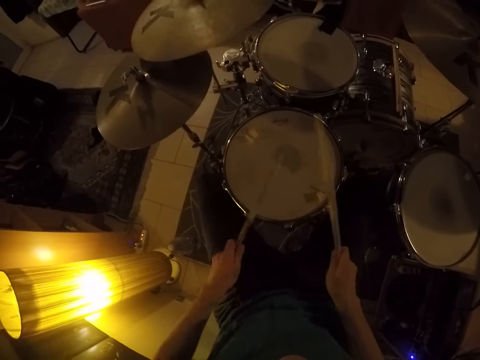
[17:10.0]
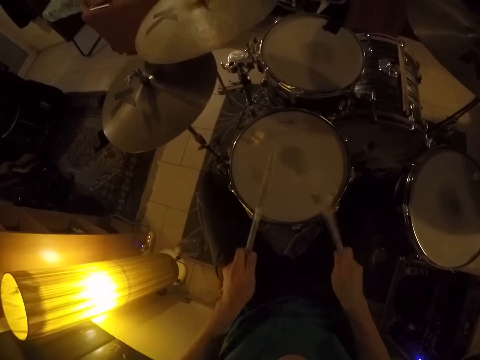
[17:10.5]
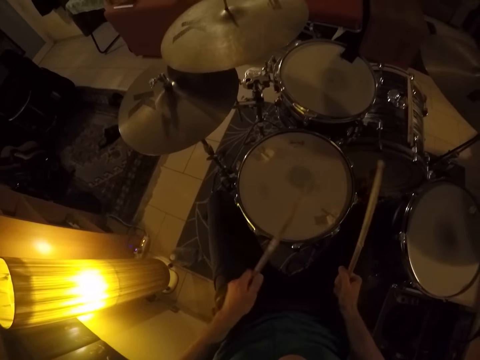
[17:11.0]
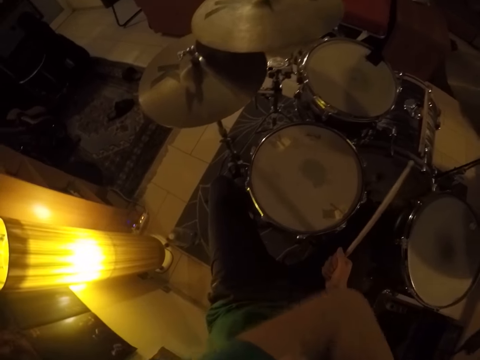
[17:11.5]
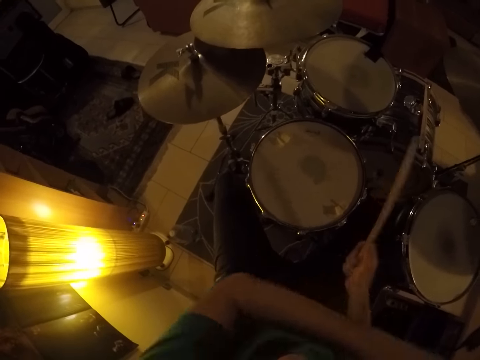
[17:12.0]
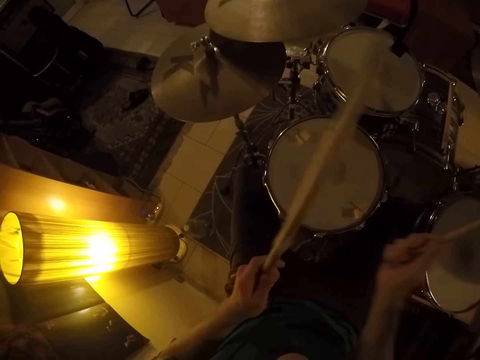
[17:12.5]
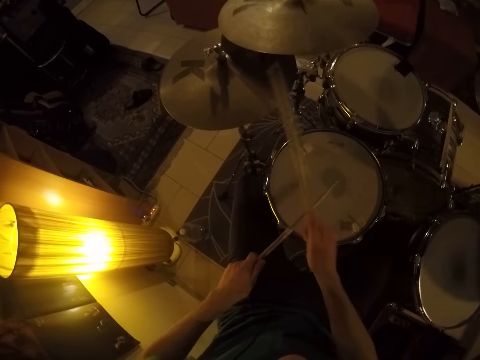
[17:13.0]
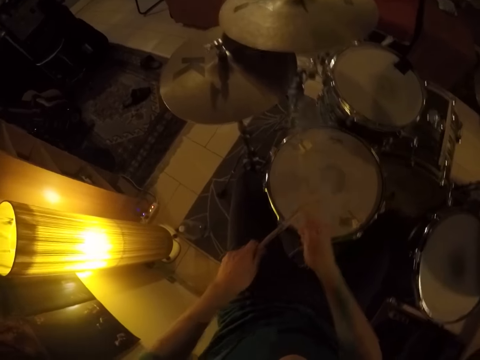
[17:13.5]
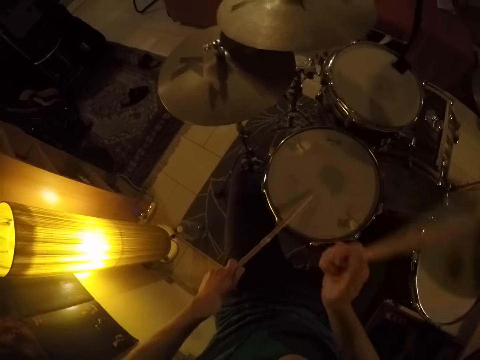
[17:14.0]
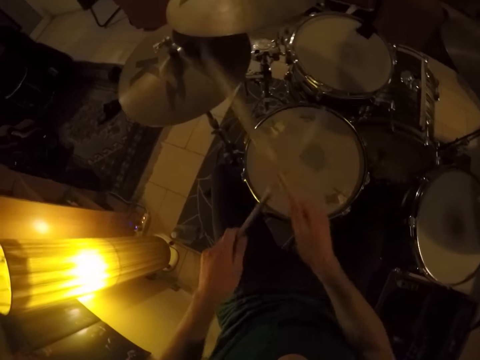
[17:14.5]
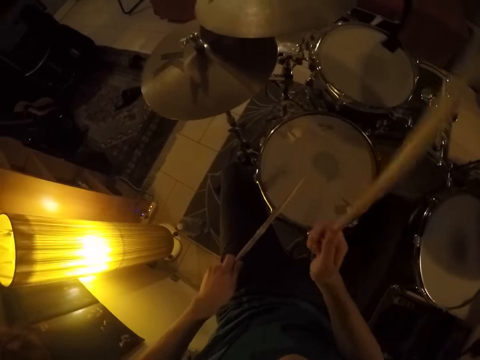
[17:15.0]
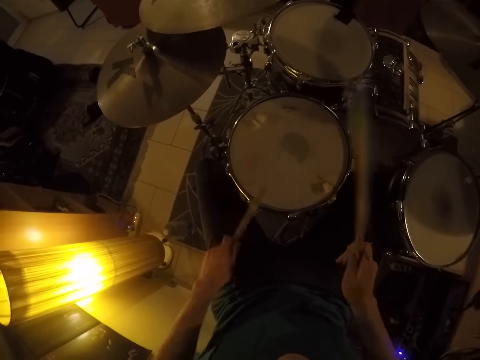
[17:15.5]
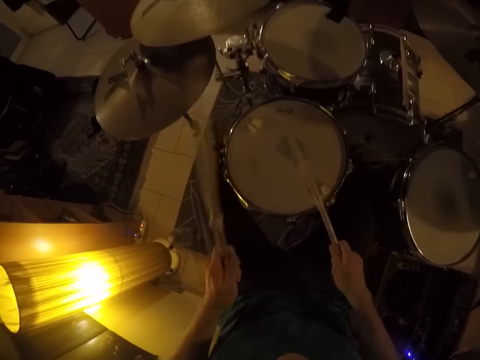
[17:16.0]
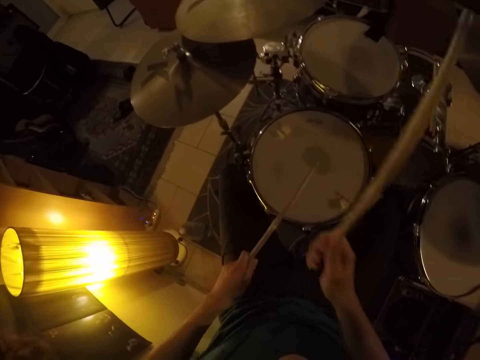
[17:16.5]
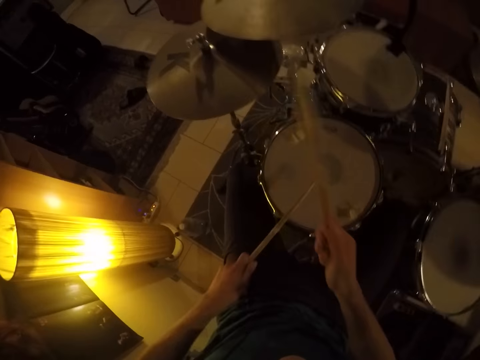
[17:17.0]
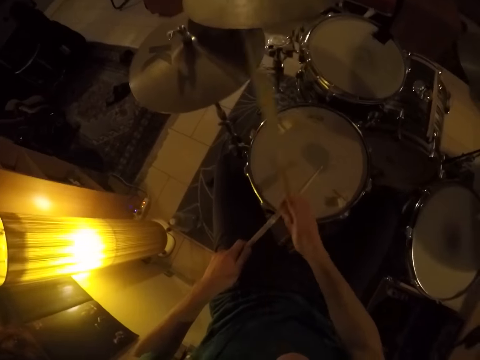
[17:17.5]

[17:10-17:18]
The camera wearer touches his face with his left hand. He beats the drum set with the drumsticks in both hands.

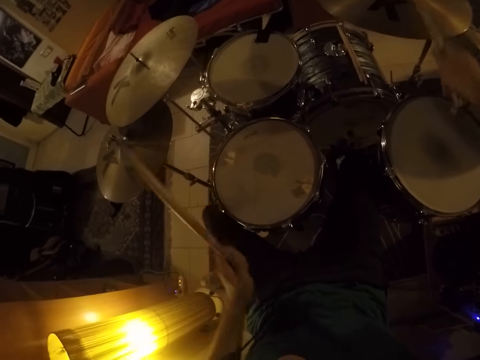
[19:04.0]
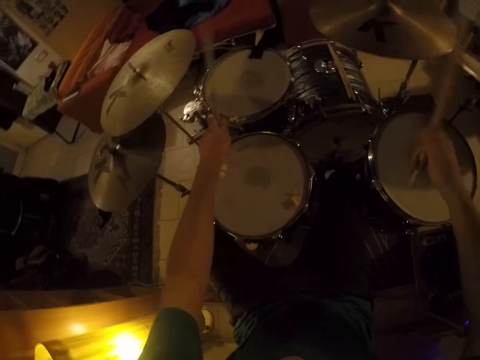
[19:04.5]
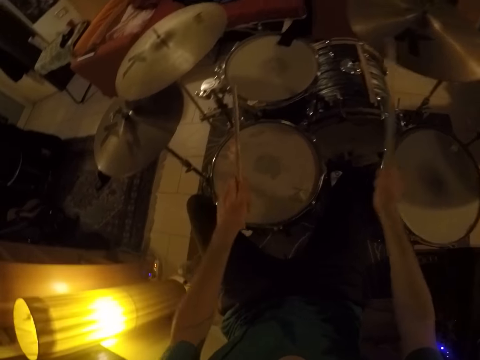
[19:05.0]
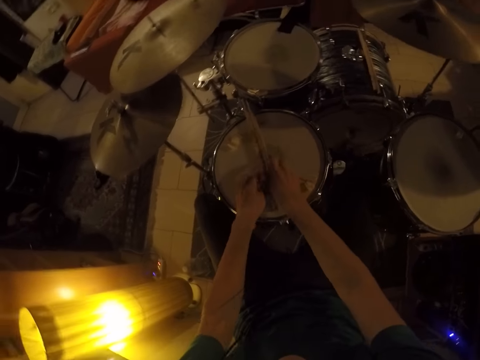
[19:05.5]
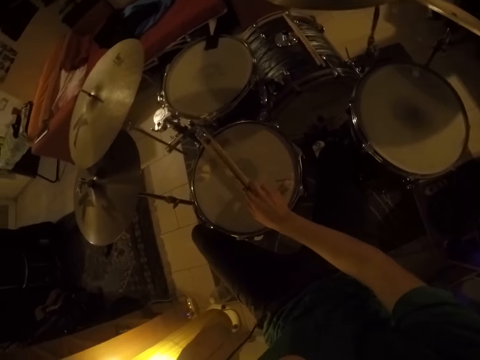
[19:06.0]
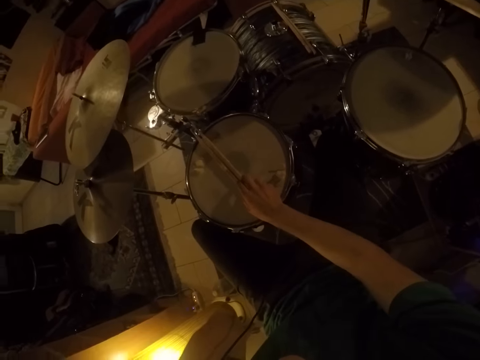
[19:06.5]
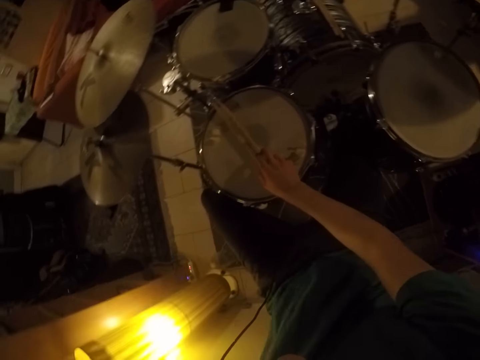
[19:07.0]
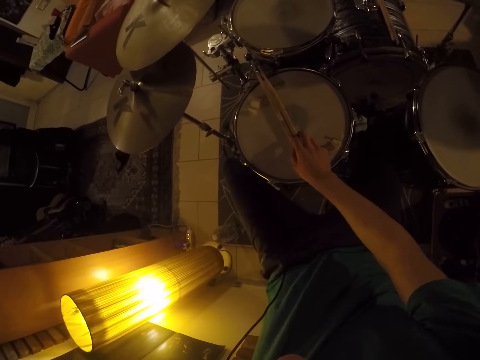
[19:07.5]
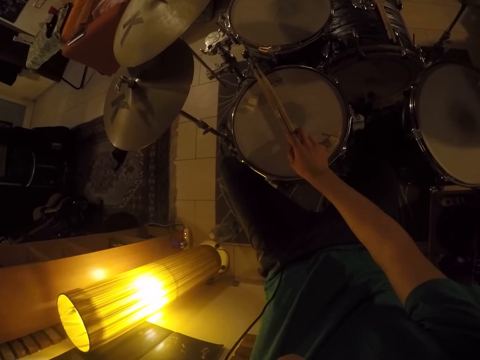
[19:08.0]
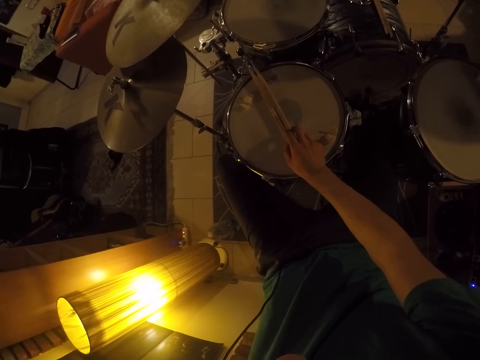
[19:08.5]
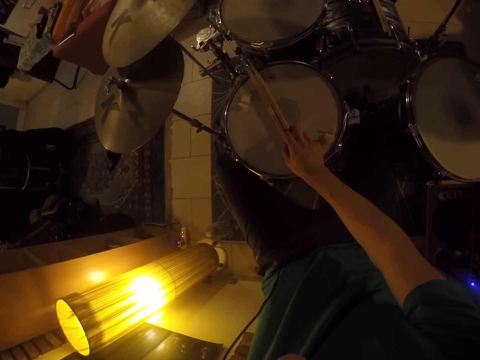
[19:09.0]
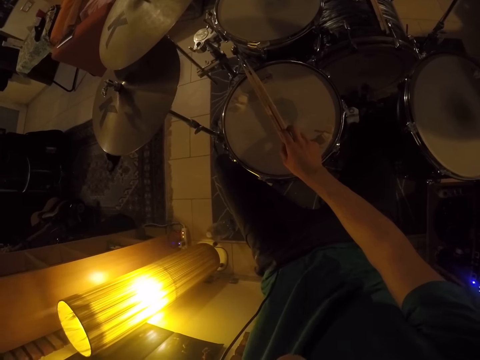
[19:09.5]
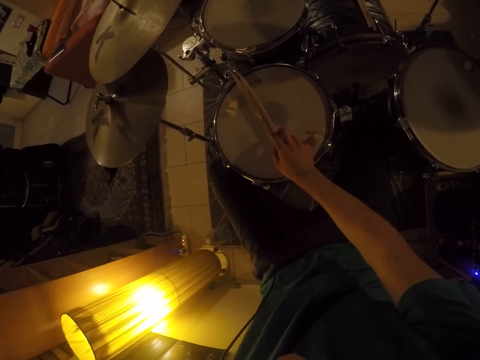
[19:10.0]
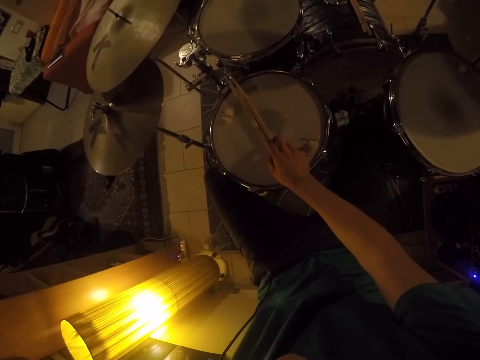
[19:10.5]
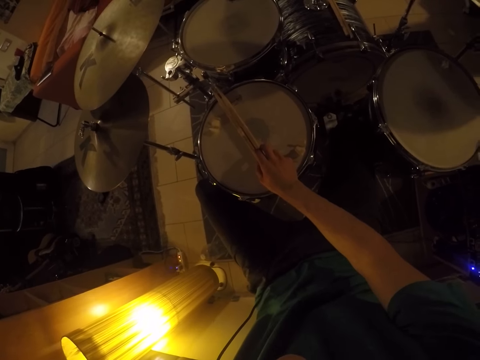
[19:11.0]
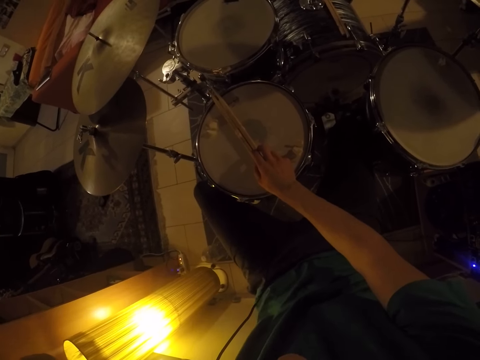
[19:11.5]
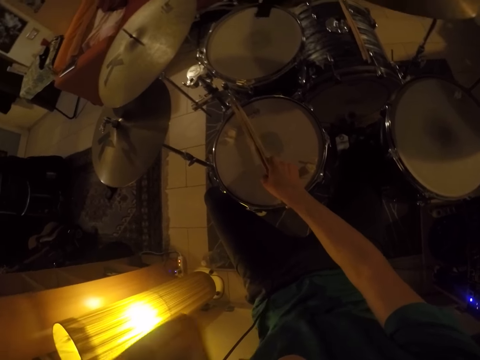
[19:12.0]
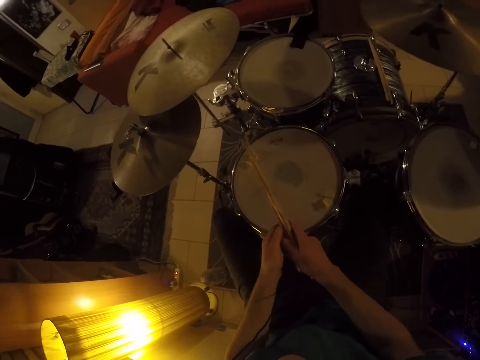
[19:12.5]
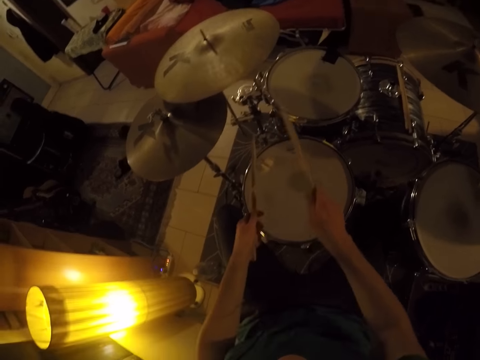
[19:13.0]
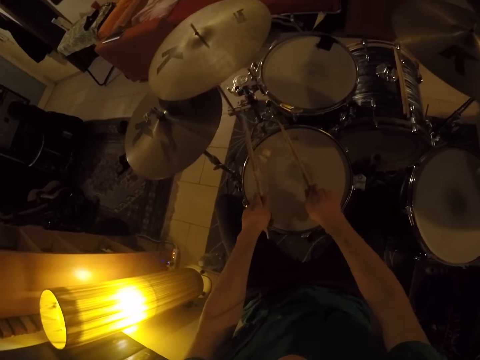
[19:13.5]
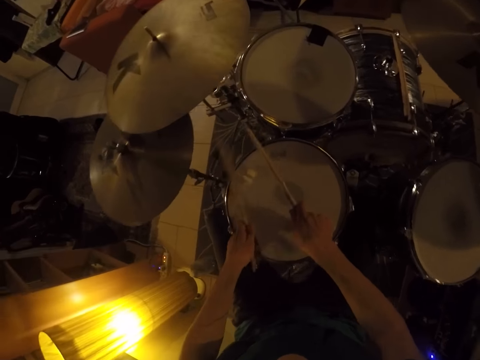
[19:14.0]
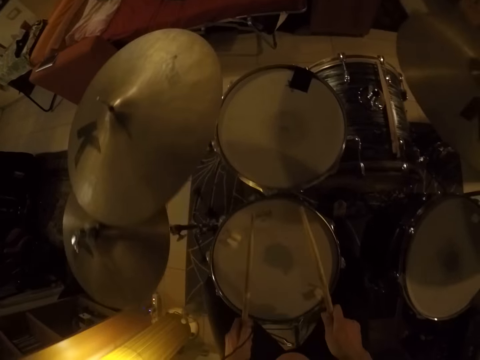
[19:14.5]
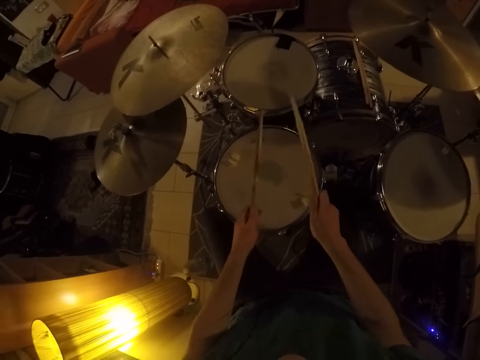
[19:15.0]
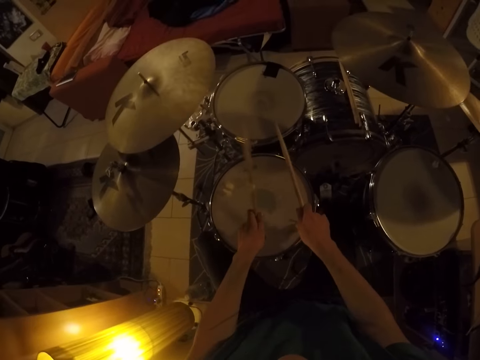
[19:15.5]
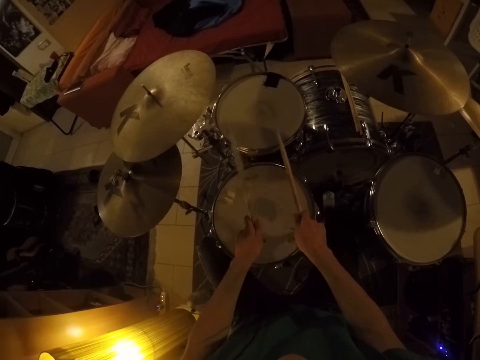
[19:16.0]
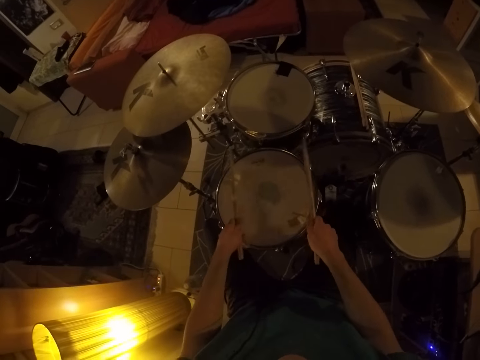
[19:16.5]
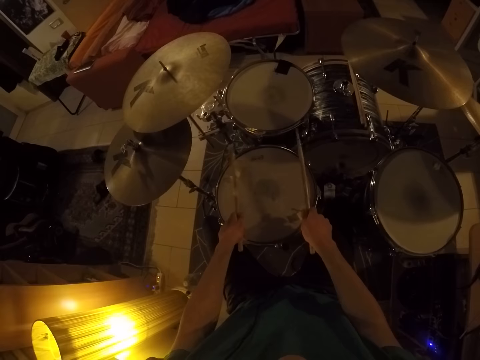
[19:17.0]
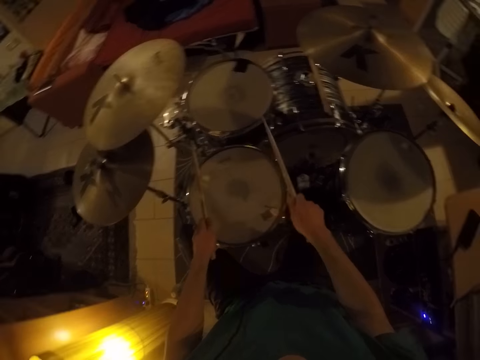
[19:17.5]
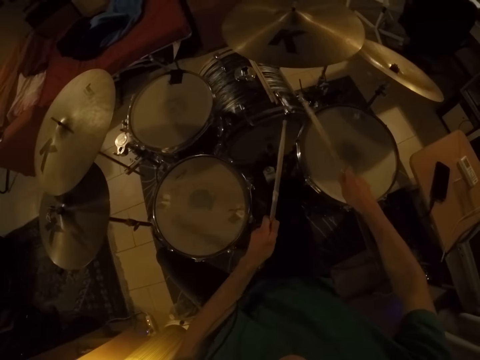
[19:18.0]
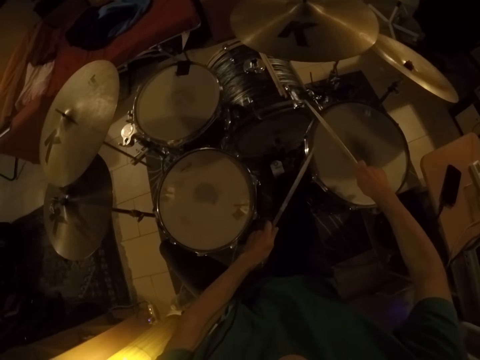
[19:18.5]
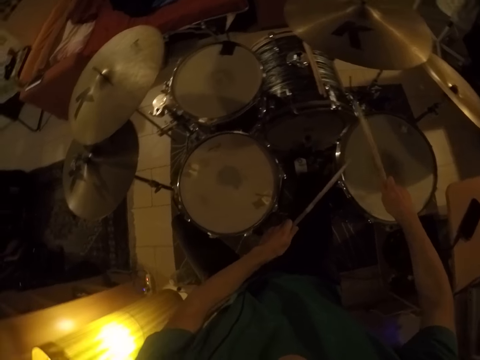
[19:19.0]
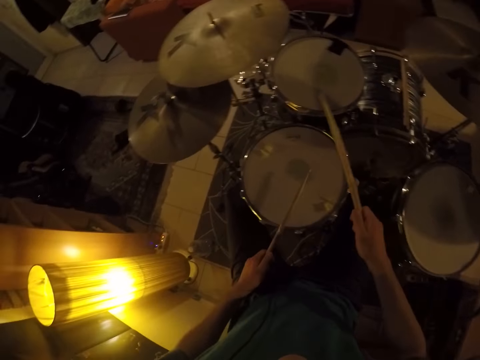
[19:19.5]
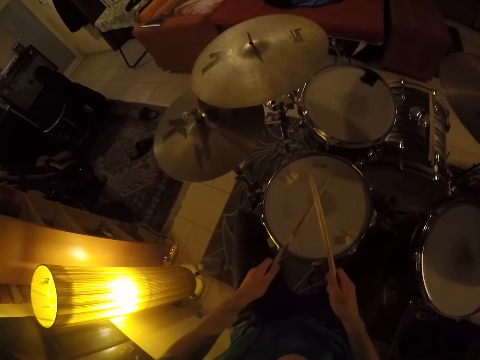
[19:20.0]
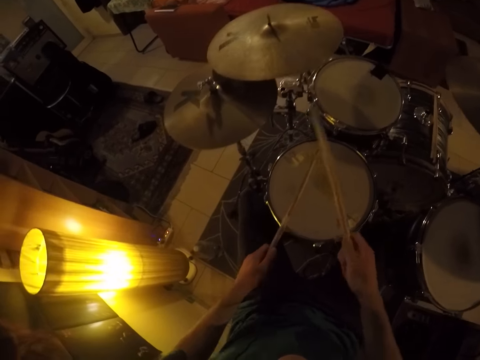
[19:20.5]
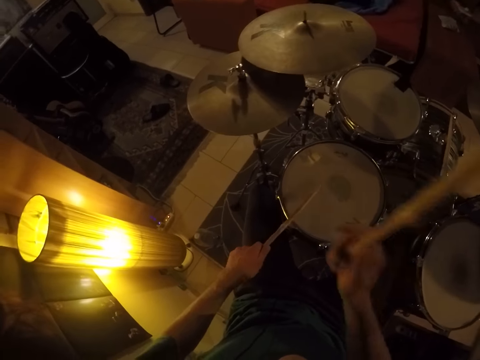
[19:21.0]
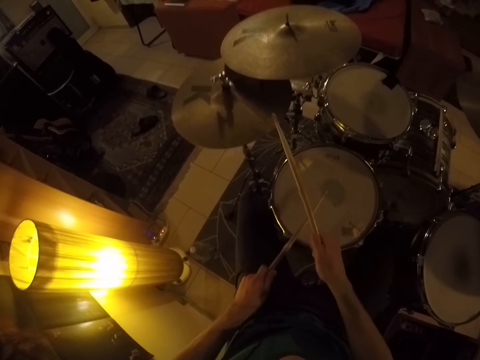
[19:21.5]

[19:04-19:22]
The camera wearer drops the drumsticks on the drum set with both hands. He picks up the drumsticks from the drum set with his right hand. He takes a drumstick from his right hand with his left hand. He hits the drum set with the drumsticks in both hands. He plays the drums and cymbals.
